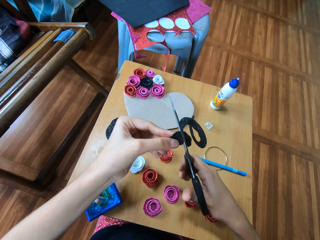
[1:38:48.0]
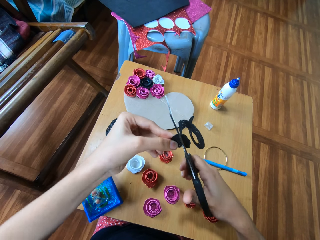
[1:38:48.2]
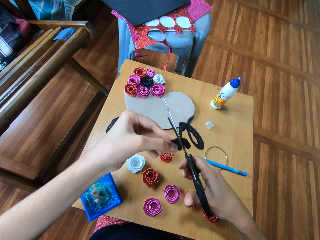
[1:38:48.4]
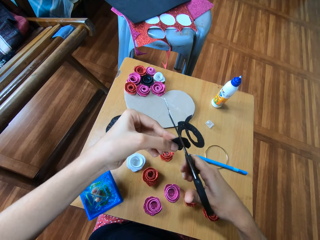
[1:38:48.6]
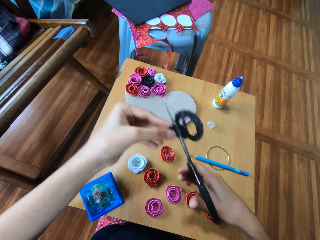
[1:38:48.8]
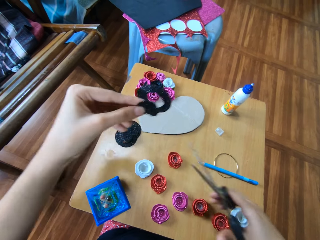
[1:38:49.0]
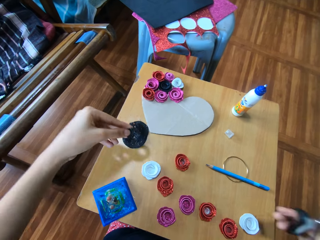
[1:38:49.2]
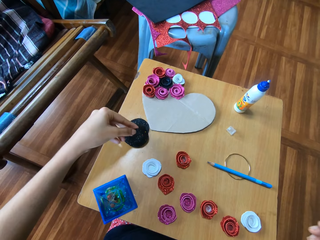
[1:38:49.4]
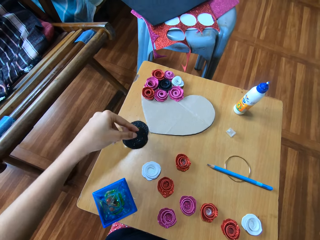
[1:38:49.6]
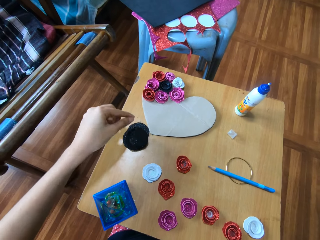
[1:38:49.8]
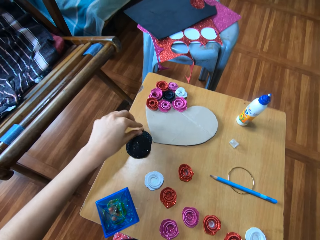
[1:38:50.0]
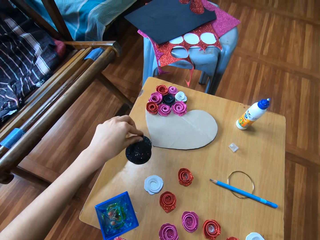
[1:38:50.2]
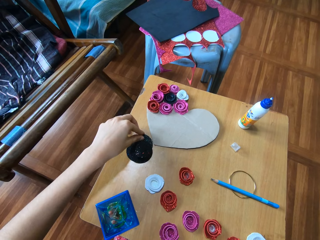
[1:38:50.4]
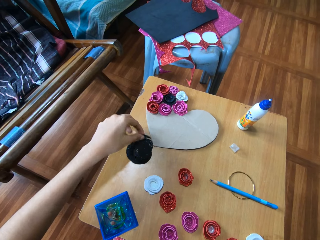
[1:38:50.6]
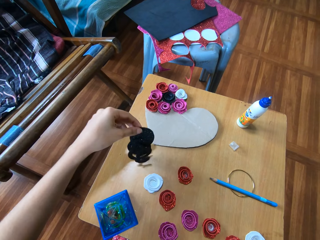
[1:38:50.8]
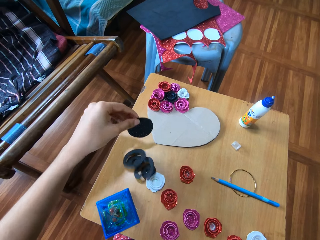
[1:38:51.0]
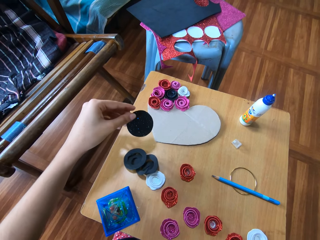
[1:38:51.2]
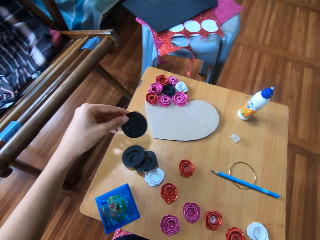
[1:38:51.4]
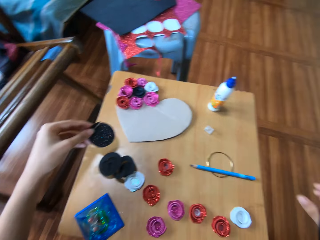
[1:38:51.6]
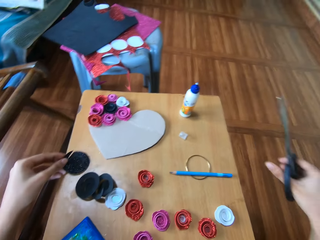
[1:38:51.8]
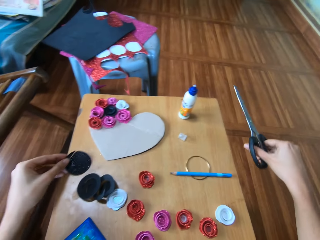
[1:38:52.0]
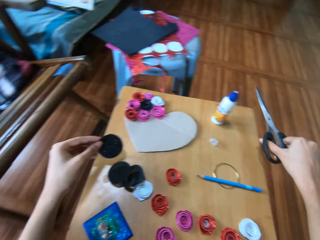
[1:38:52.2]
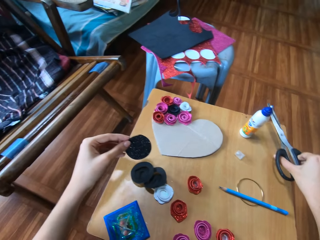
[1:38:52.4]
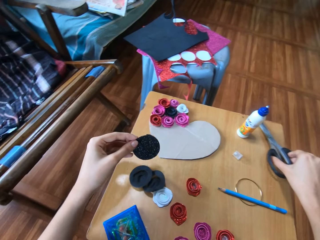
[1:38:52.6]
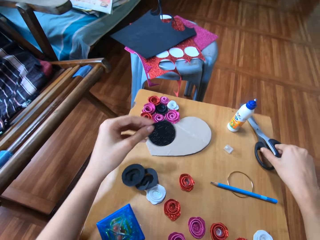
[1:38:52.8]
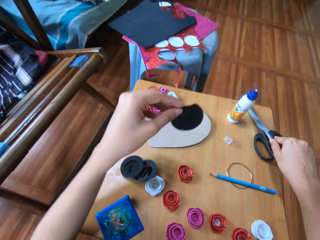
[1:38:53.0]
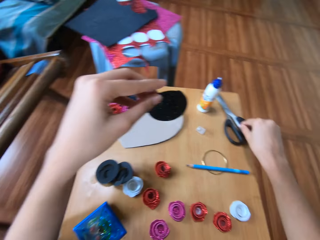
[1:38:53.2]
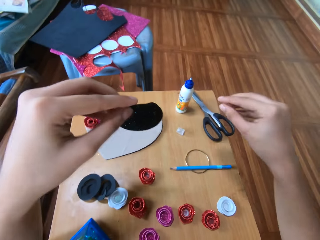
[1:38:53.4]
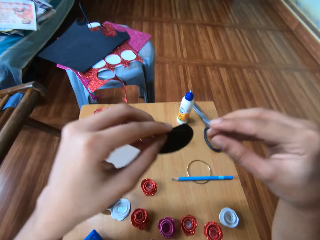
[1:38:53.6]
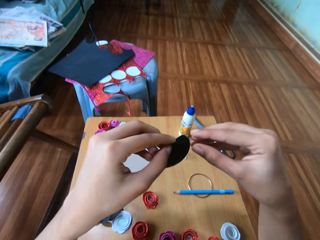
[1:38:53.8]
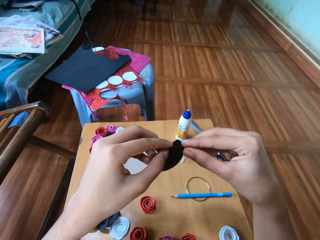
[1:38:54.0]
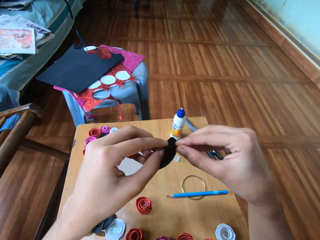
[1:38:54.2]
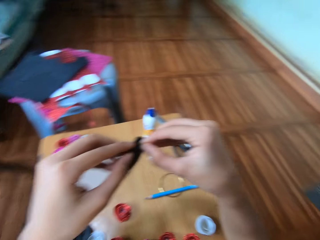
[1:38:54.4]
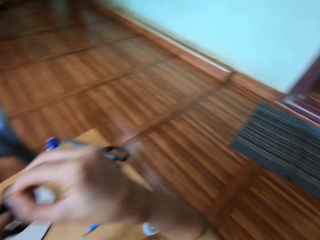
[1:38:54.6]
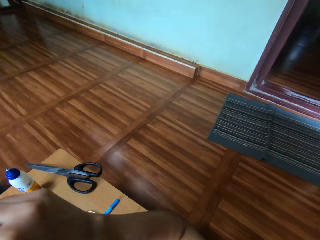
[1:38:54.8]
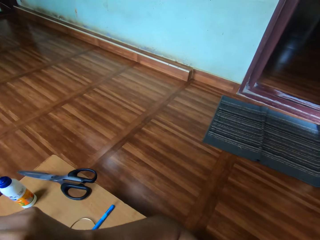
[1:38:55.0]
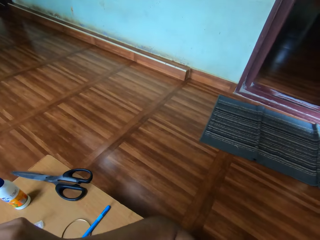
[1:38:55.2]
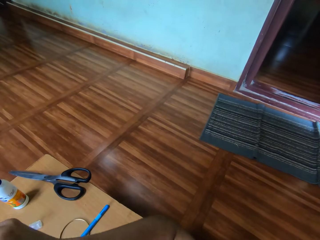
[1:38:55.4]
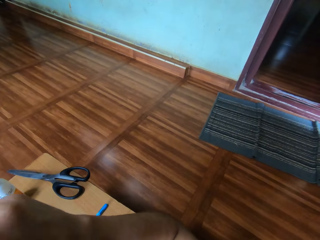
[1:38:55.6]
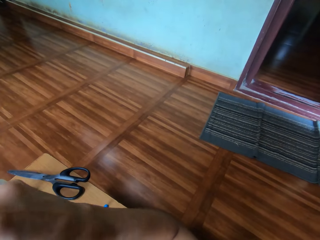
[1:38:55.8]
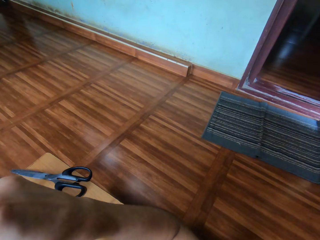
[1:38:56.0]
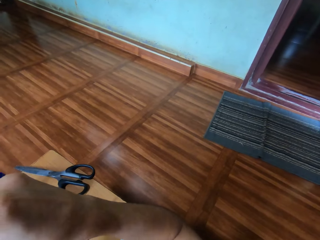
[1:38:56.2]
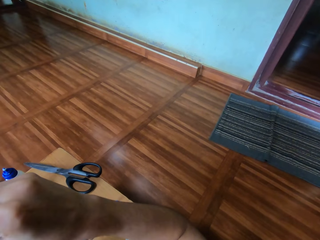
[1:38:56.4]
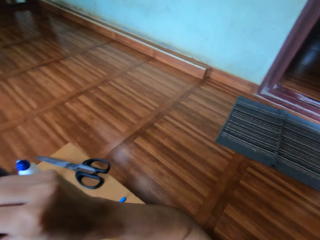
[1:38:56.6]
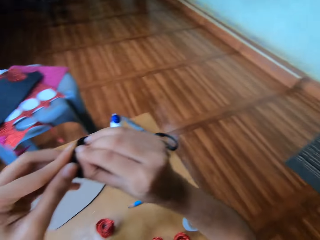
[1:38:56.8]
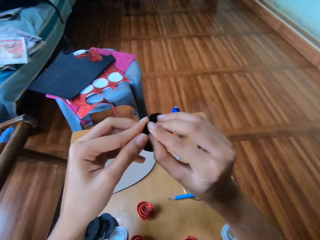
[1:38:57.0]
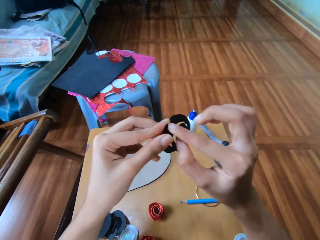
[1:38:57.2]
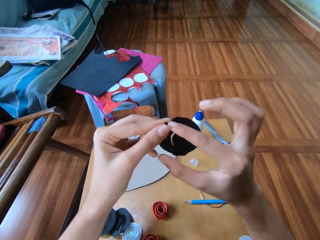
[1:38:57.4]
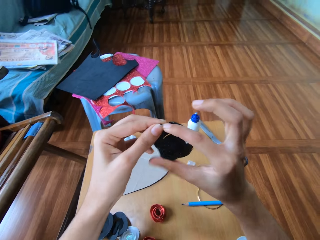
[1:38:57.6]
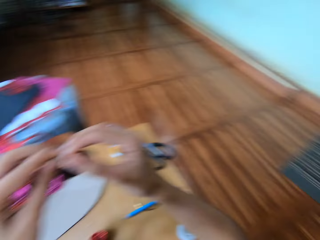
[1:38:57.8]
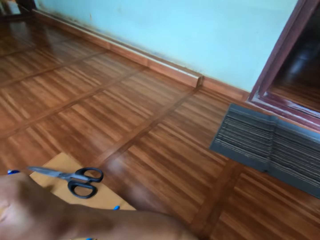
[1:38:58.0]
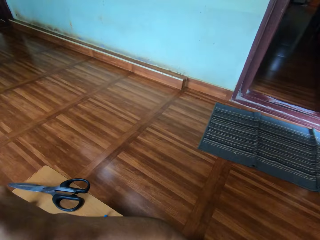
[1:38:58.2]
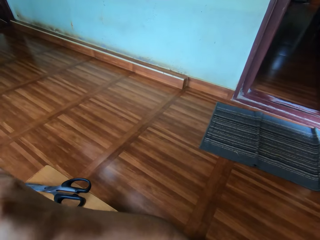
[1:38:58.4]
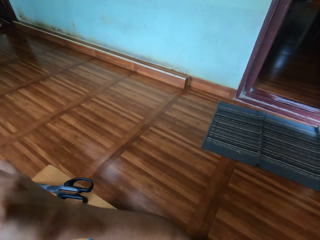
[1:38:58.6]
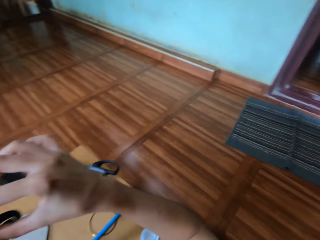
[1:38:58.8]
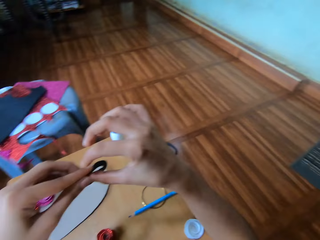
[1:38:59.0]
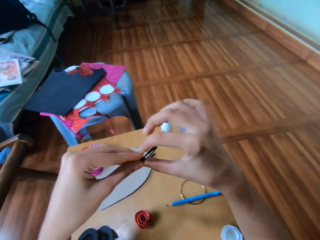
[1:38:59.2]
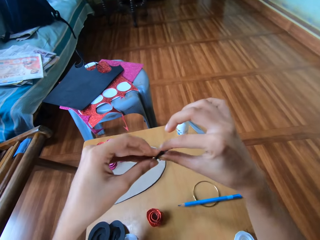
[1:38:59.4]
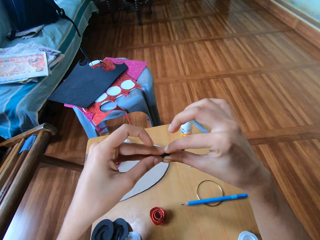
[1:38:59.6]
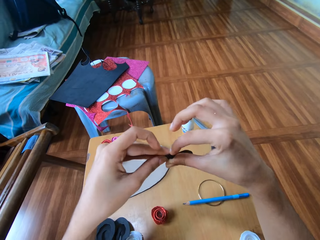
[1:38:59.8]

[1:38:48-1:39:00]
The camera wearer drops the paper on the table. They pick the paper from the table with the left hand. They drop the pair of scissors on the table. They fold the paper into a paper flower with both hands.

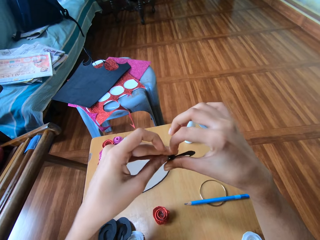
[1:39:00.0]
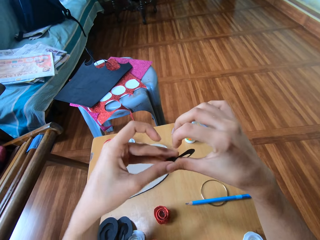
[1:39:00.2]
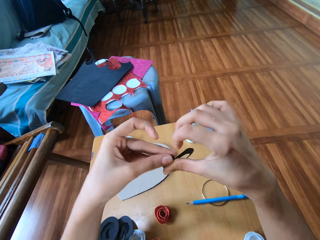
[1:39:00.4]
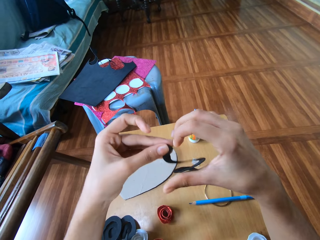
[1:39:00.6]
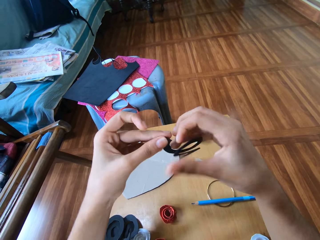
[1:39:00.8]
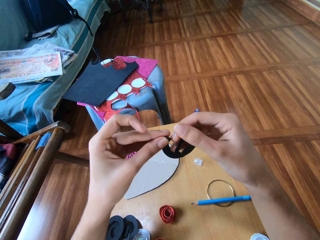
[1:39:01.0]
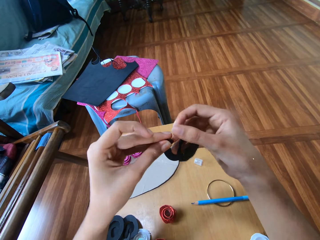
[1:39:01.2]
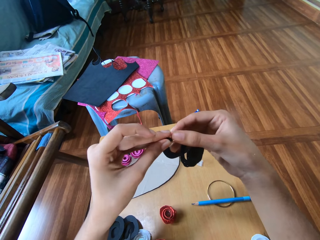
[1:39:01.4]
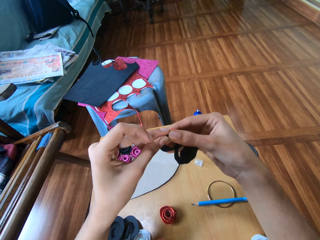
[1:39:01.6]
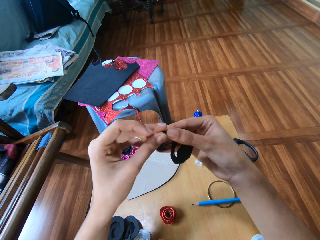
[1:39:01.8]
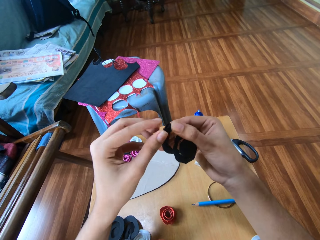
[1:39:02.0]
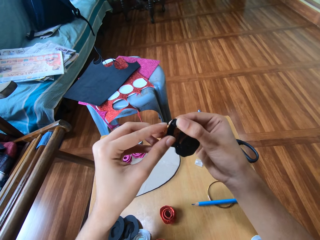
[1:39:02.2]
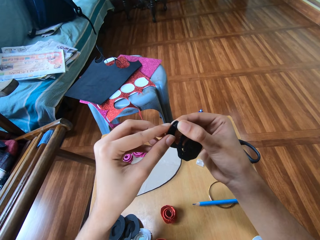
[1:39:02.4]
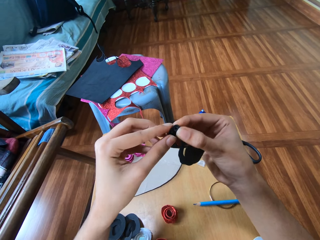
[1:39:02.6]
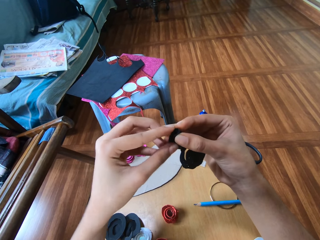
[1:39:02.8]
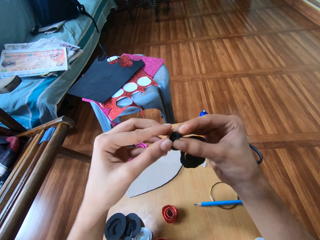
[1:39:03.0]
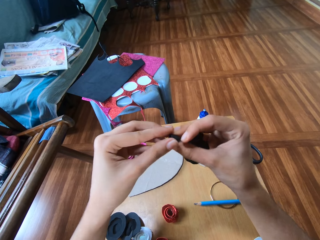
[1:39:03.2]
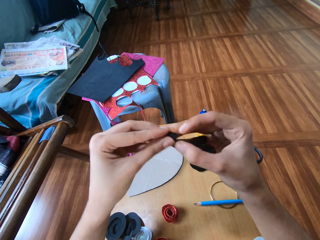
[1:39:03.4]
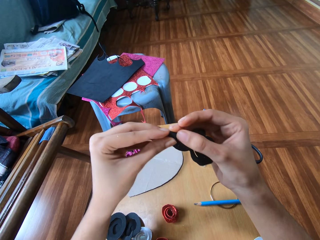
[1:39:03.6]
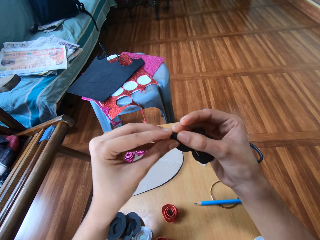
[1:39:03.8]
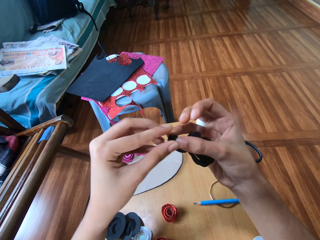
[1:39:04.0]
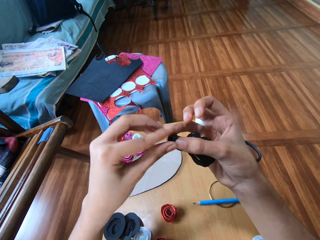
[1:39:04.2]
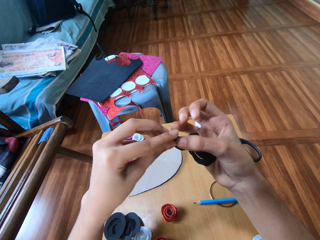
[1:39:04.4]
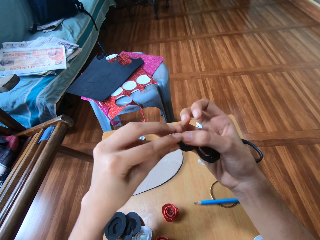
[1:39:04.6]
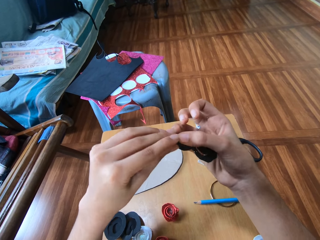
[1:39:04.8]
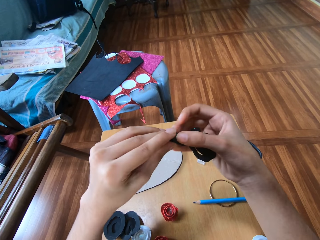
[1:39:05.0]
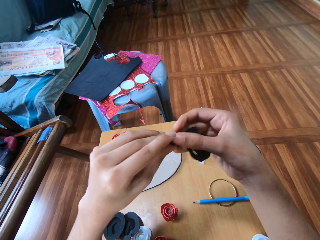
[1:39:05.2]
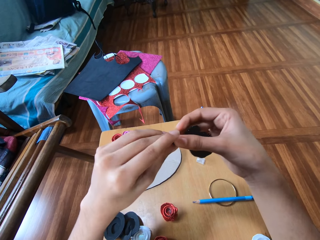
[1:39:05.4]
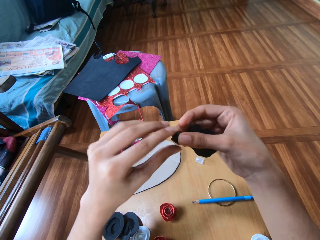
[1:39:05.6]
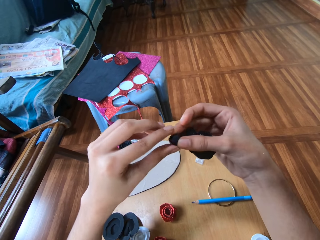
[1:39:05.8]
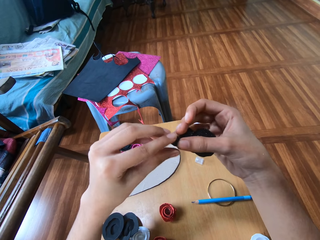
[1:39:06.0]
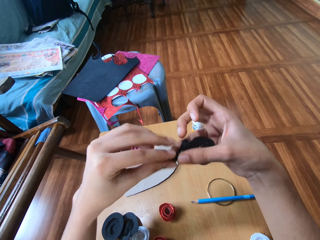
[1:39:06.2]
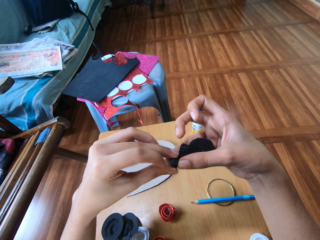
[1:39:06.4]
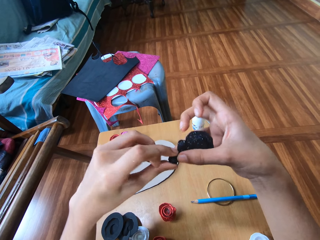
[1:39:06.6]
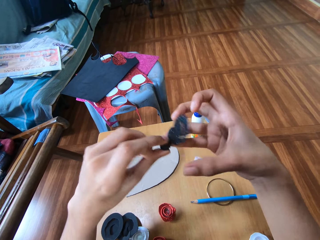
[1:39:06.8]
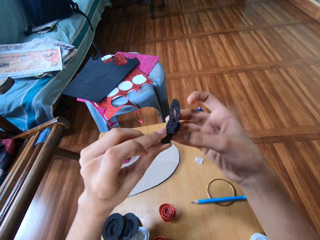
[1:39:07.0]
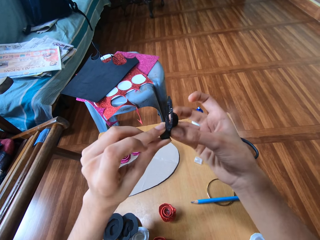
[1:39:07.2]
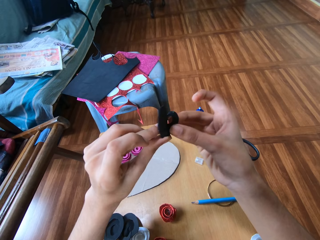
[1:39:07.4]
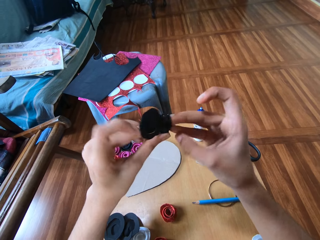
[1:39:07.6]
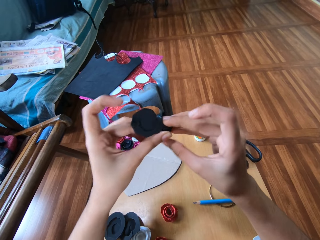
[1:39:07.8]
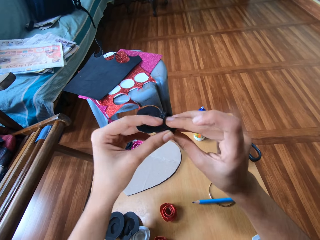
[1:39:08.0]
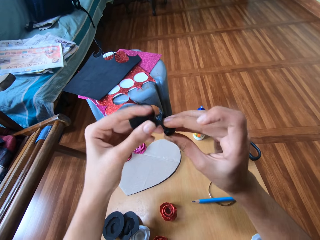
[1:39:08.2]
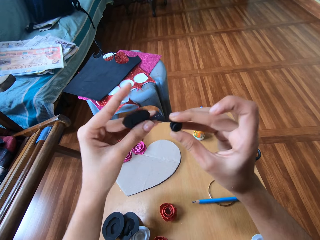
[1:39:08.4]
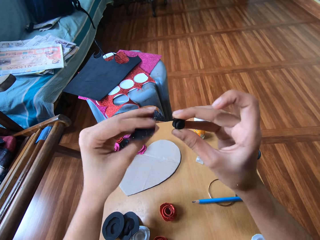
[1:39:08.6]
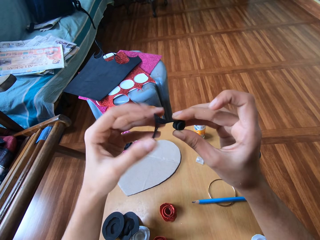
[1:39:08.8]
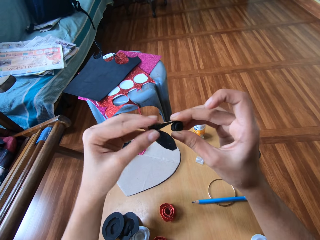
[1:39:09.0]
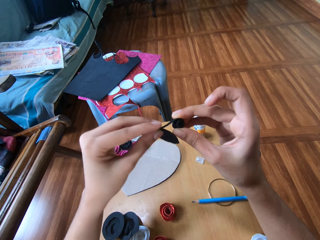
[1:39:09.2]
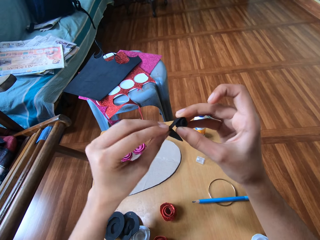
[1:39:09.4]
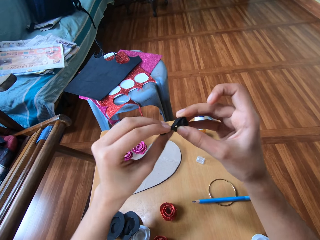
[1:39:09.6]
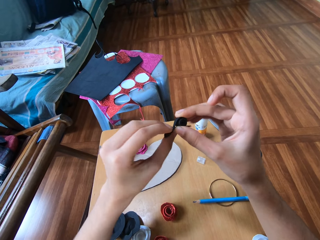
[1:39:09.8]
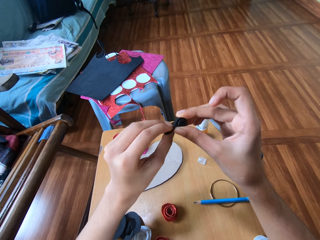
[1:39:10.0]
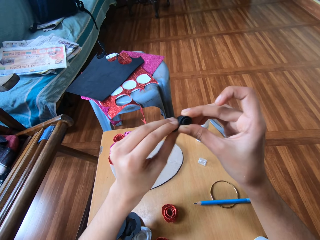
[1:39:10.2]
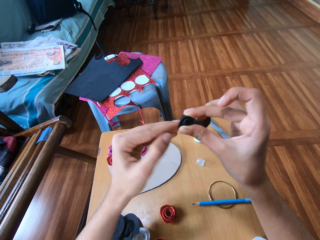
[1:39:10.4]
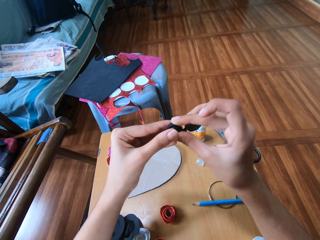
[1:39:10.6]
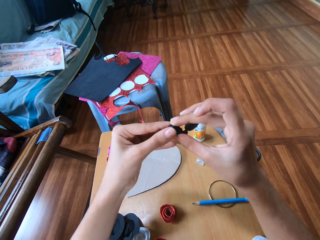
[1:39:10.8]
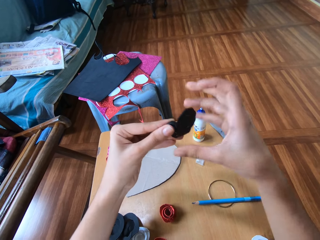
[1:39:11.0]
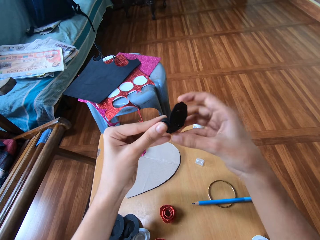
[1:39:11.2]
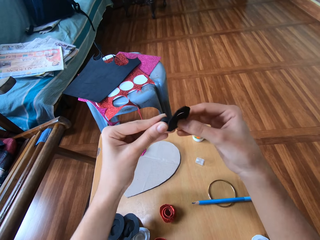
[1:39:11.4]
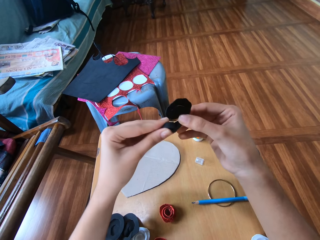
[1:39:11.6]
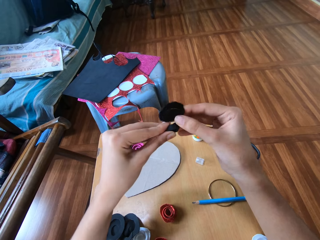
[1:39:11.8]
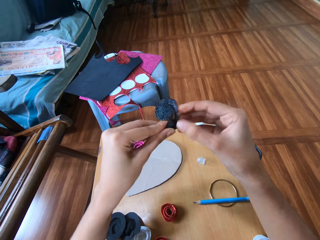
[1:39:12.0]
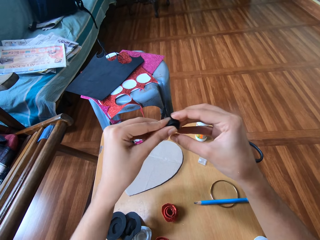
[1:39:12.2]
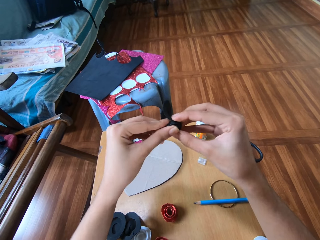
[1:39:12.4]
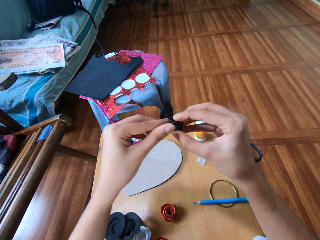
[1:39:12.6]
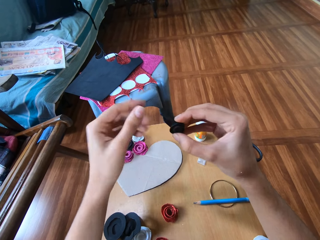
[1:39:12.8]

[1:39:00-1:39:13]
The camera wearer rolls the paper.
